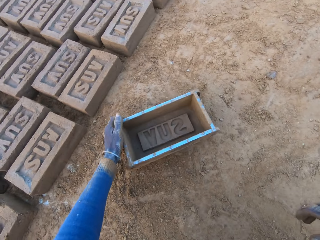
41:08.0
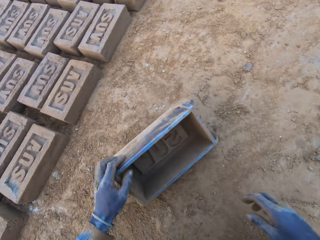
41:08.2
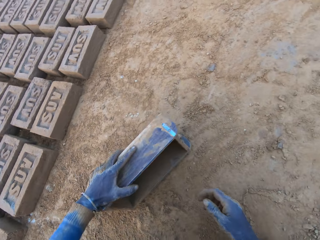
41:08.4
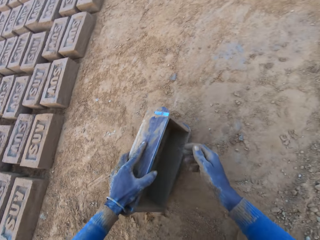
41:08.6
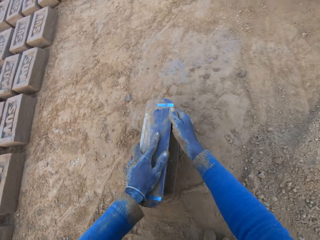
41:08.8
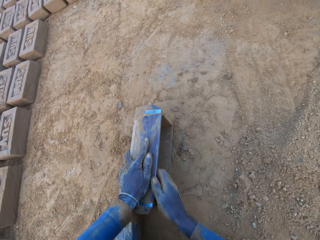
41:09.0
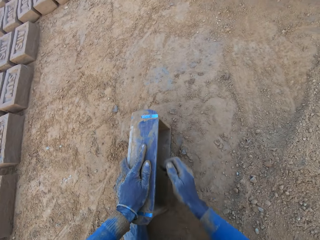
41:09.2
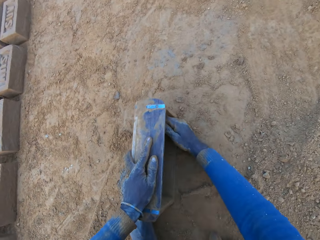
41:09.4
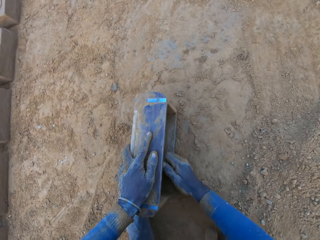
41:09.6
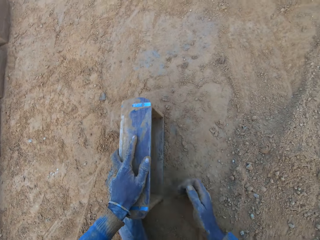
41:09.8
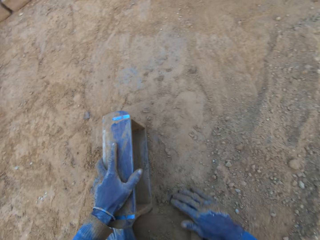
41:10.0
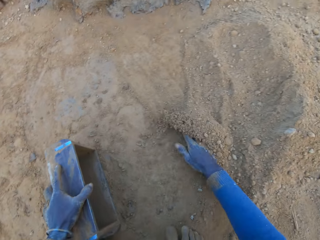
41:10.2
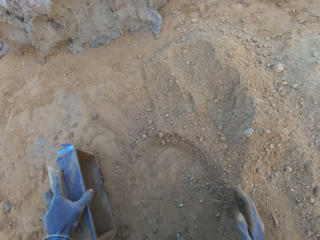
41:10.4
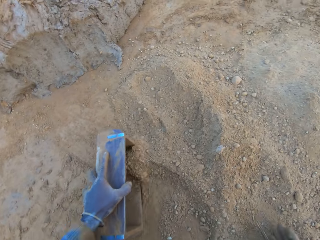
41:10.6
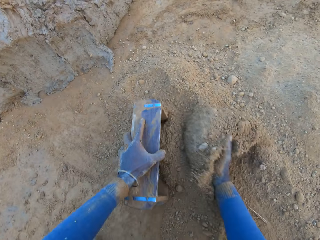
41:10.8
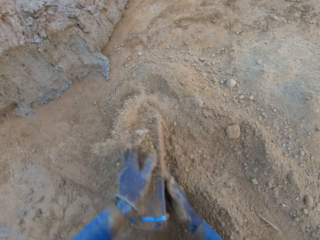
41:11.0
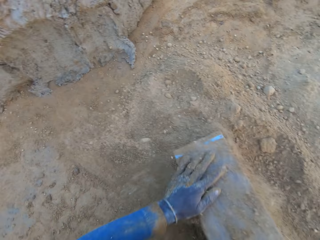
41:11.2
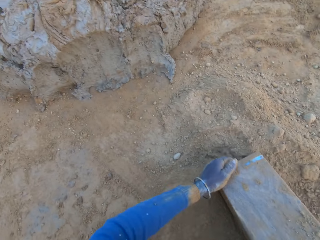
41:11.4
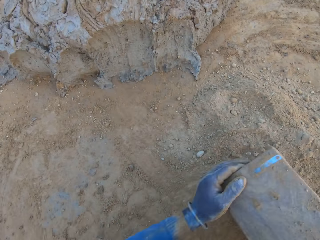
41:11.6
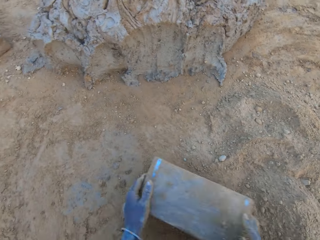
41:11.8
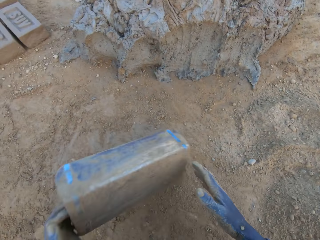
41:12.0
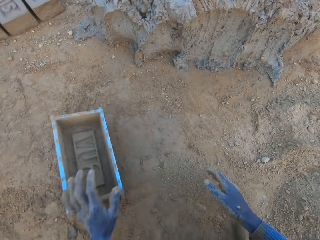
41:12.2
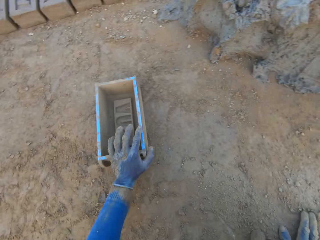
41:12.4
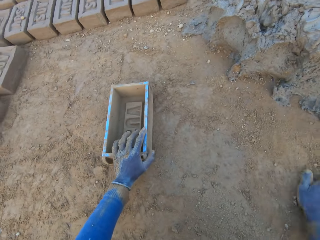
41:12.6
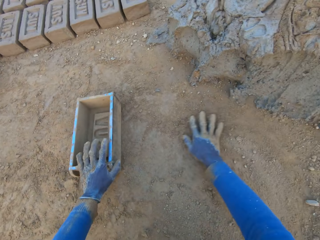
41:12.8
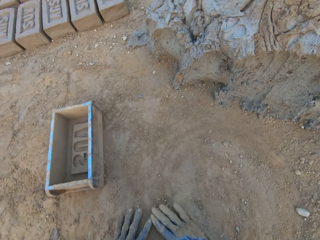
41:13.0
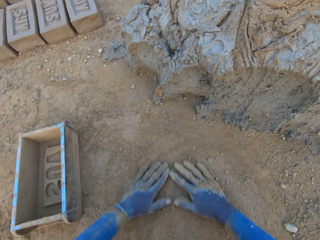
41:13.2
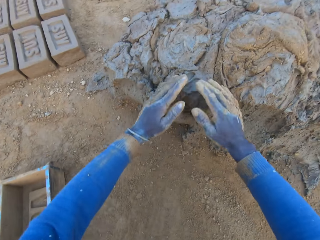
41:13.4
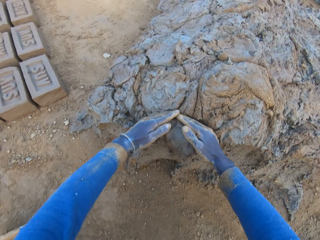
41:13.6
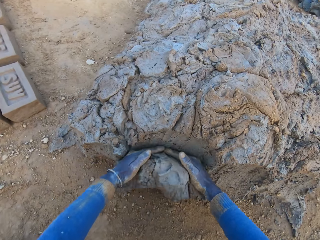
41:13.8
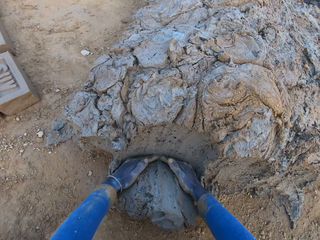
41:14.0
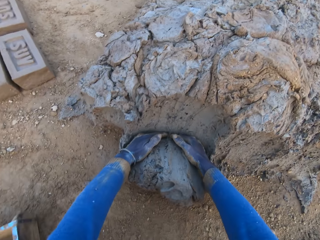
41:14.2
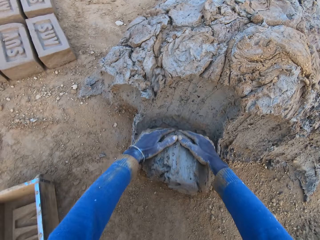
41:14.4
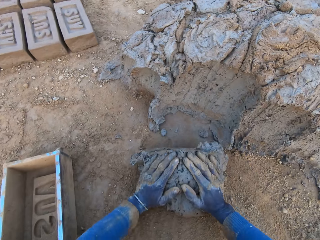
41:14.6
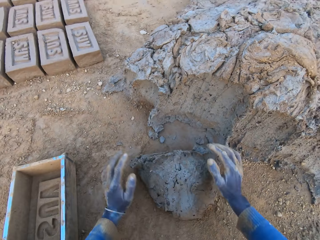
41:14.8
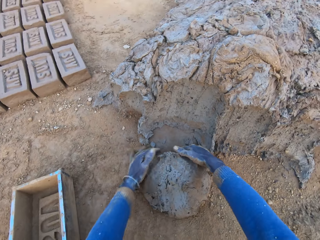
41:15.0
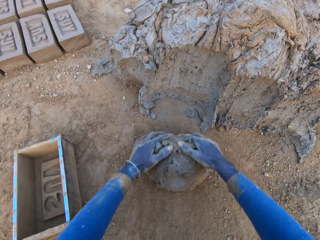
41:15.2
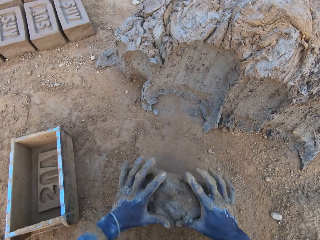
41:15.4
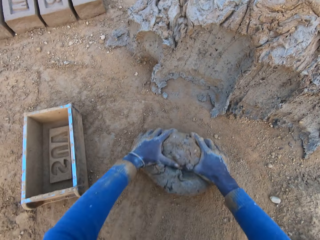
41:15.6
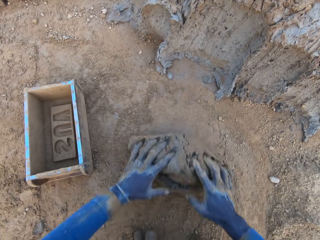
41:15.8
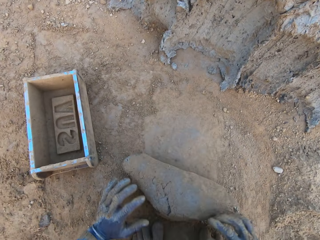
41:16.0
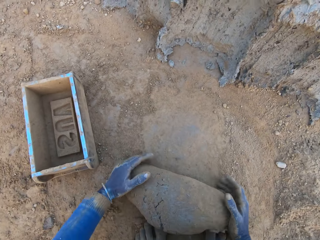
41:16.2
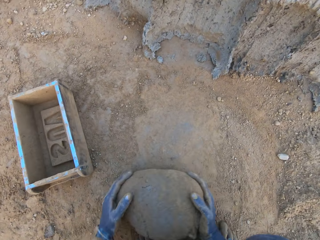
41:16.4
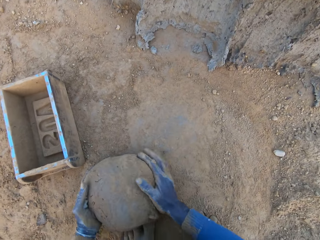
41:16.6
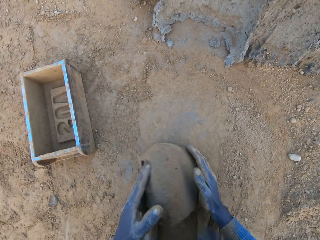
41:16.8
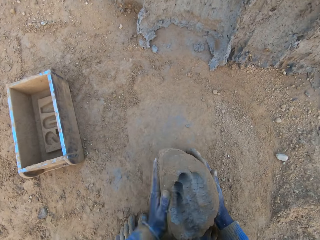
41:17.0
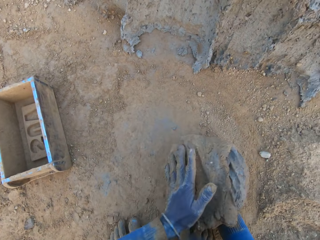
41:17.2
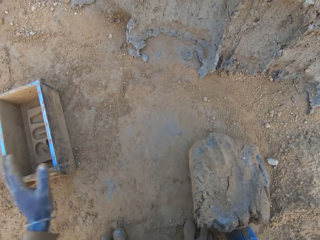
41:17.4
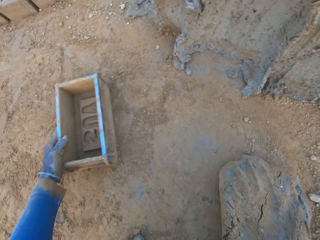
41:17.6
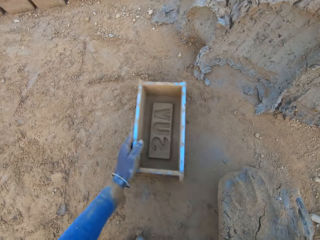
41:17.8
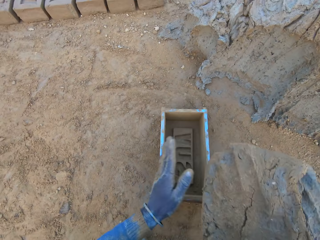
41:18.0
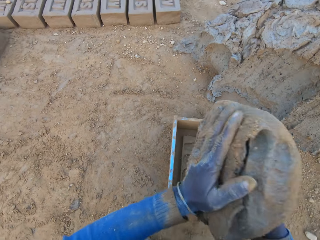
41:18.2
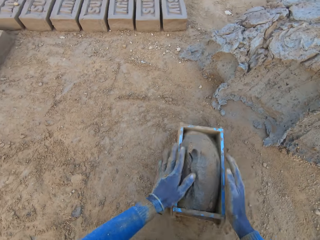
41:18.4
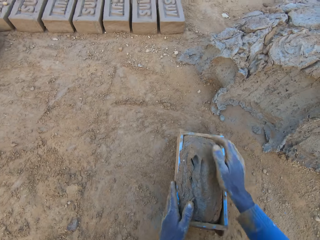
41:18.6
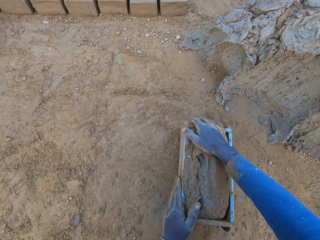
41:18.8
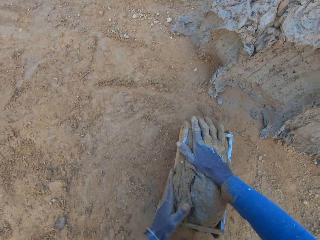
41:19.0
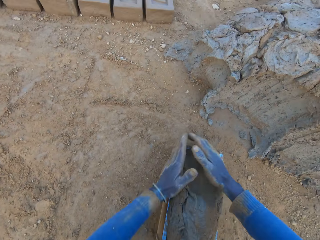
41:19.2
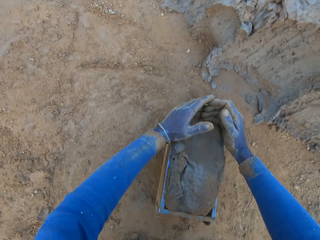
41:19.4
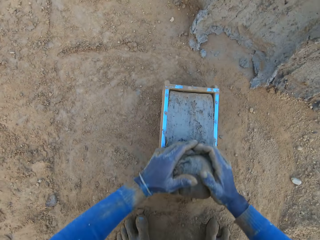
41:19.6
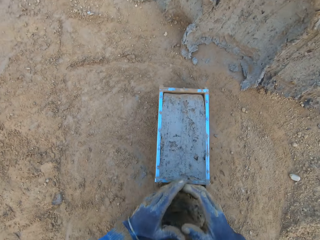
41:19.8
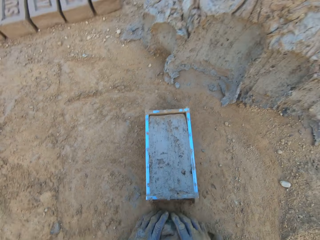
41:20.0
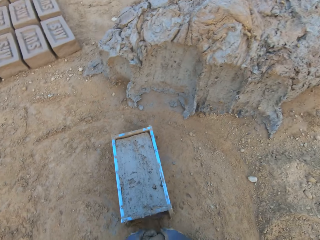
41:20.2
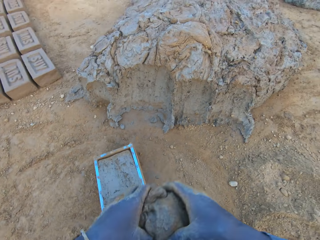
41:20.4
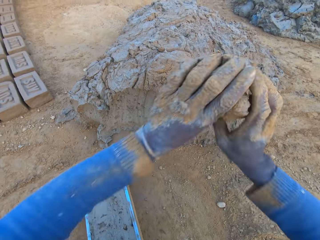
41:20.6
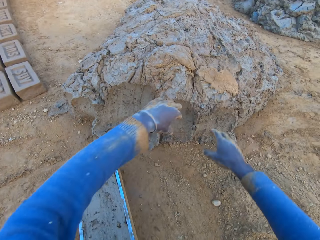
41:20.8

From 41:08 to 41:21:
The camera wearer takes the iron brick mold. He removes concrete or mud from the iron brick mold with his right hand. He gathers sand with his right hand on the ground. He wipes the mold in the soil. He pours sand from the ground into the iron brick mold. He removes the sand from the iron brick mold. He drops the iron brick mold on the ground near the mud. He rubs his two hands on the ground. He scoops the mud. He cuts a portion of the concrete from a heap of concrete with his hands. He rolls the mud on the ground. He mixes the concrete with his hands. He lifts the mud. He shifts the iron brick mold on the ground with his left hand. He drops the concrete in the iron brick mold. He compresses the mud in the mold. He removes the excess concrete from the iron brick mold.

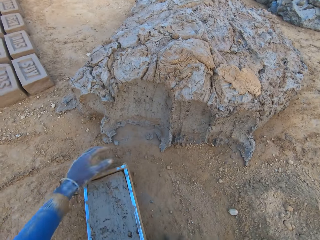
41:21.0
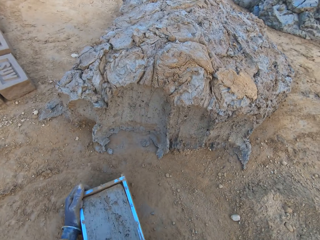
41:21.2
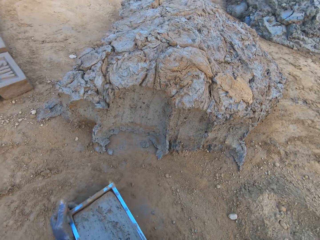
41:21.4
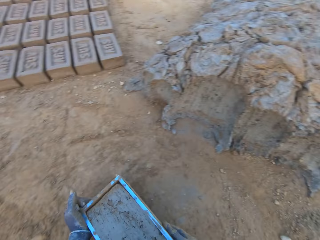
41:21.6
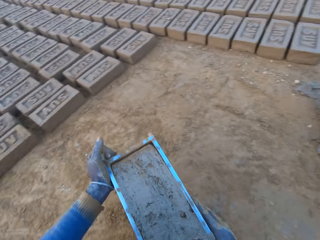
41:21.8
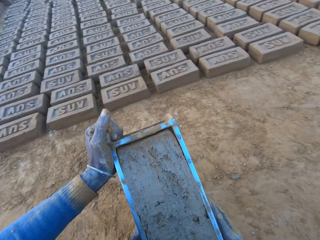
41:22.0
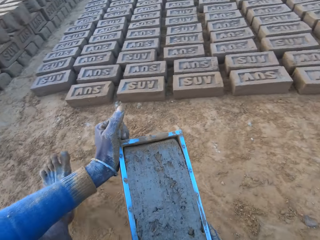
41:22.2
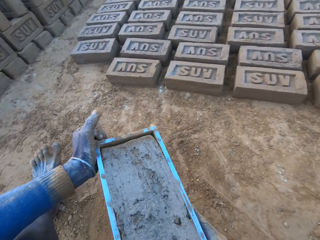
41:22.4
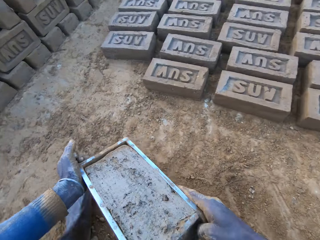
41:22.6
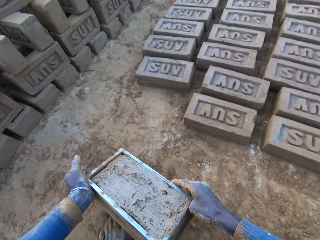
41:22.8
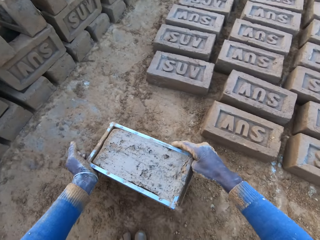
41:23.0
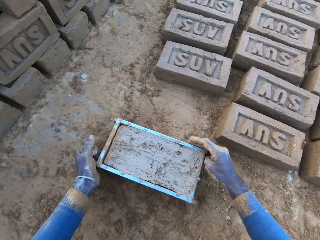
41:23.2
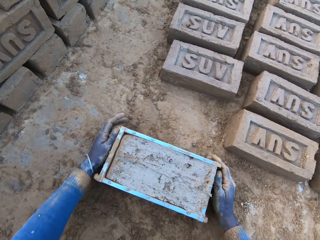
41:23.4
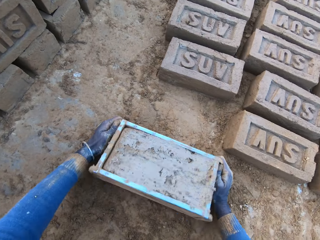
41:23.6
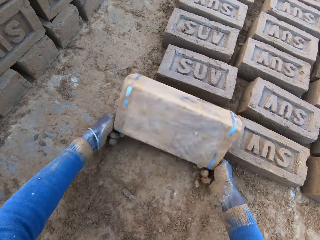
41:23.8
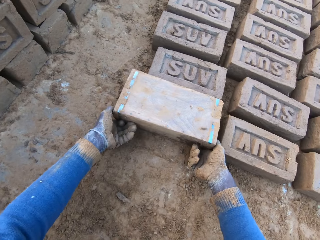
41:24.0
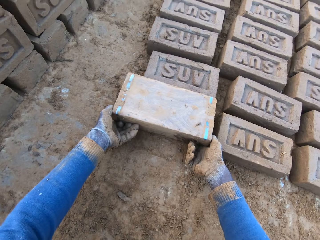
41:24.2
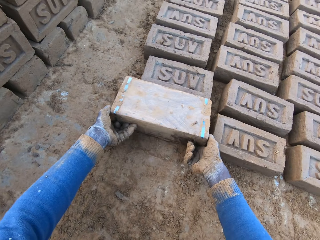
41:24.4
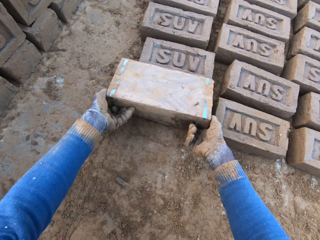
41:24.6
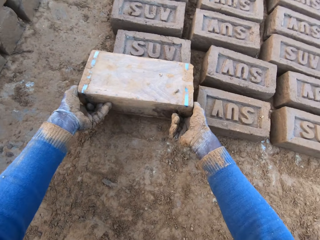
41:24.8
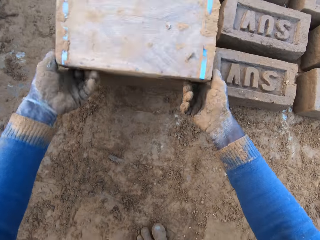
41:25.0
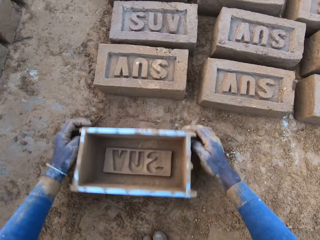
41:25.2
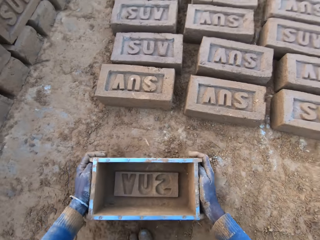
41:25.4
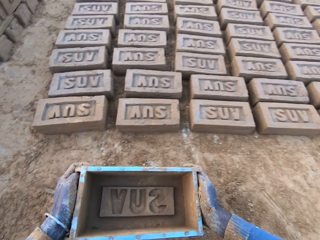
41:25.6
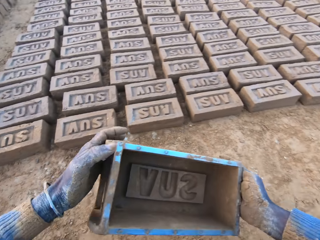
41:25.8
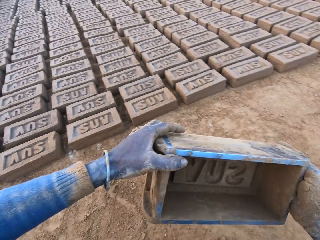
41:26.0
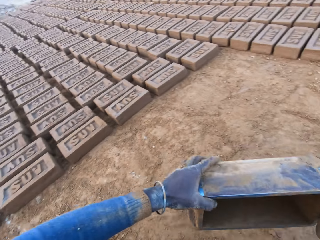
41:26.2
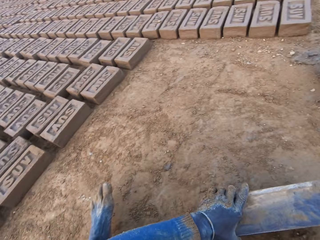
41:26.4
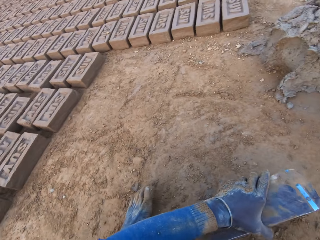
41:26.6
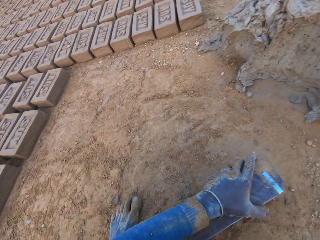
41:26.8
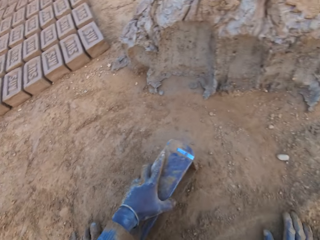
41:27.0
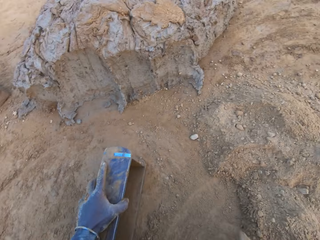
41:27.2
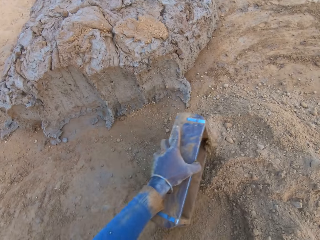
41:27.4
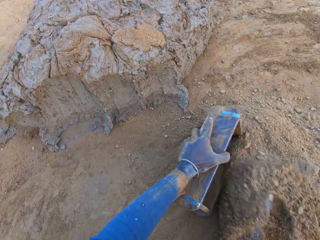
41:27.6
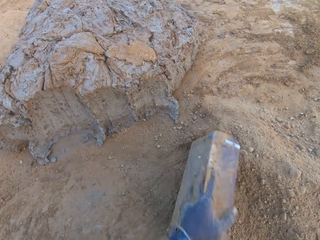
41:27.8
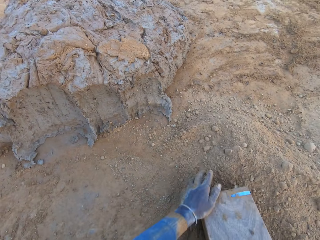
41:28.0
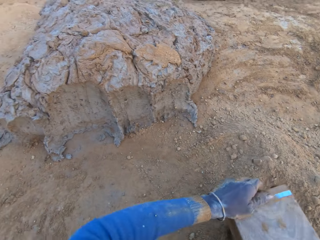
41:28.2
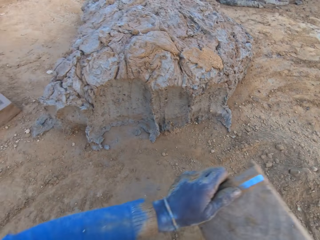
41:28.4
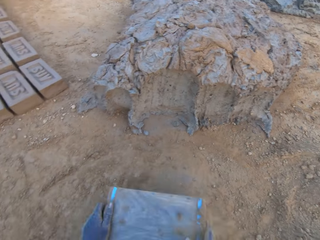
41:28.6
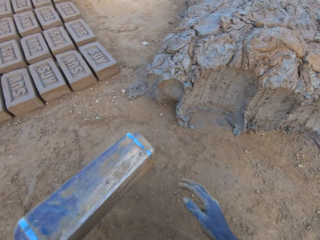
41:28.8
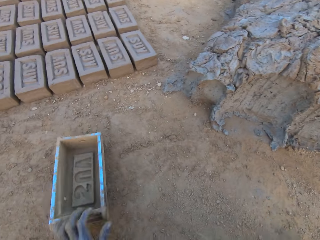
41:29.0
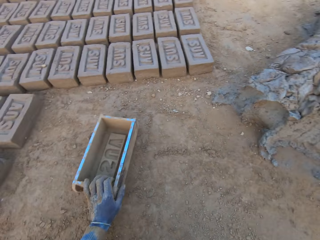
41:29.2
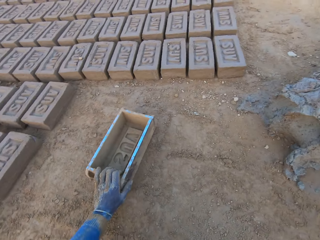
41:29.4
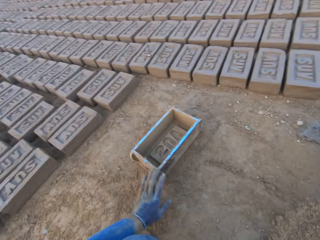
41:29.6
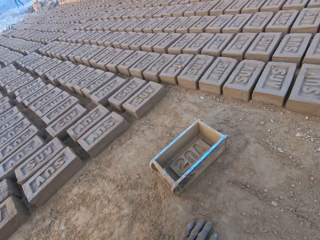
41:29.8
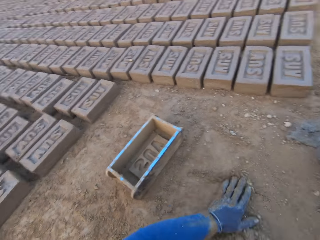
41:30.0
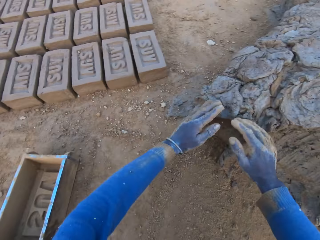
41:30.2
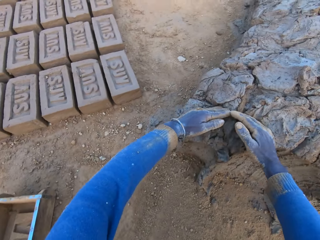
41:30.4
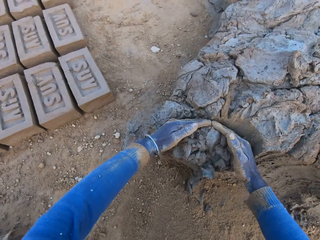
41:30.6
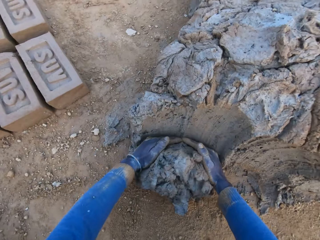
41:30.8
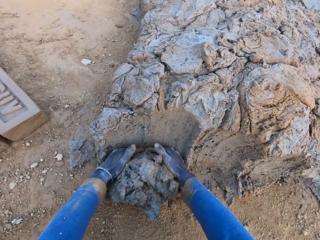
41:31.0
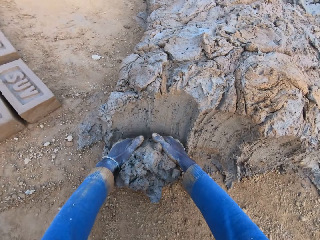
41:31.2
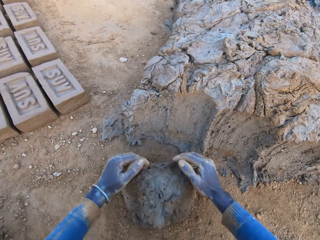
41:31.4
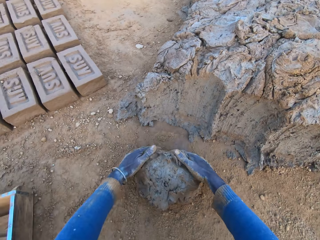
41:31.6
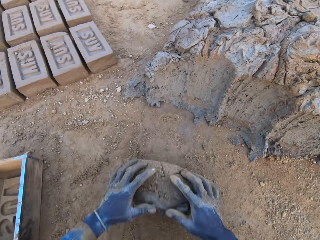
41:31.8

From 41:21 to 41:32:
The camera wearer drops the excess concrete or mud on the heap of concrete on the ground. He carries the iron brick mold from the ground with his two hands. He drops the iron brick mold on the ground beside other bricks. He turns the iron brick mold on the ground. He lifts the mold. He drops the iron brick mold on the ground. He carries the mold. He drops the mold. He wipes the mold in the soil. He pours sand from the ground into the iron brick mold with his right hand. He removes the sand from the iron brick mold. He drops the iron brick mold on the ground near the mud. He wipes his hands on the soil. He scoops the mud with his hands. He cuts a portion of the concrete from the heap of concrete with his hands. He rolls the mud on the ground.
